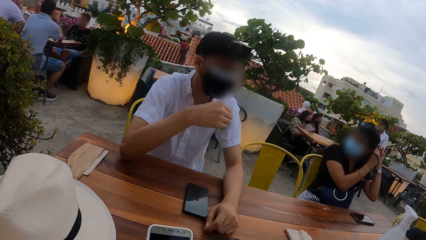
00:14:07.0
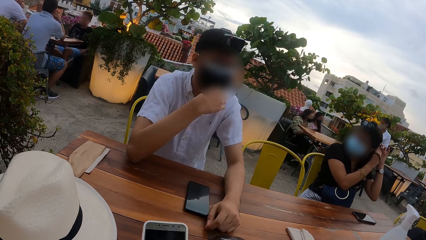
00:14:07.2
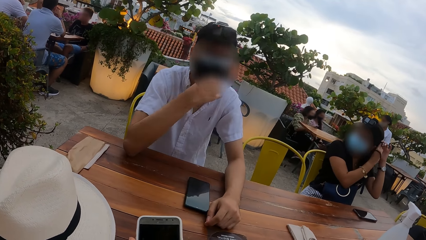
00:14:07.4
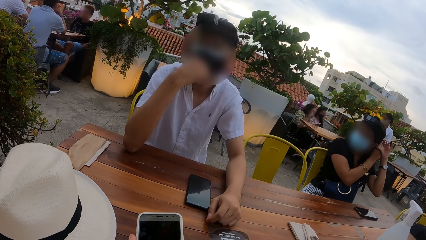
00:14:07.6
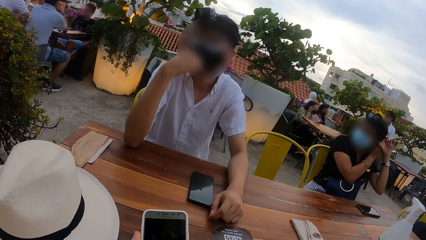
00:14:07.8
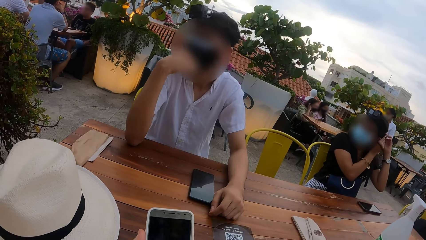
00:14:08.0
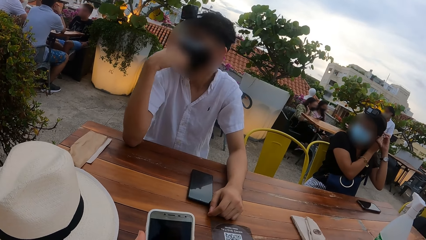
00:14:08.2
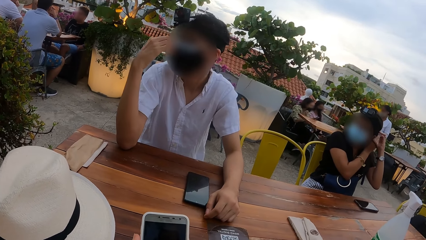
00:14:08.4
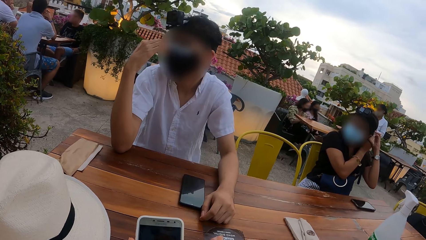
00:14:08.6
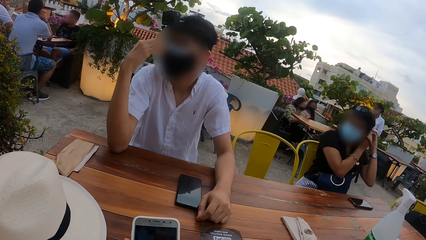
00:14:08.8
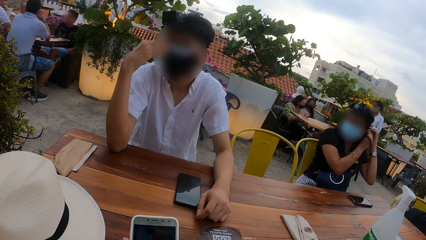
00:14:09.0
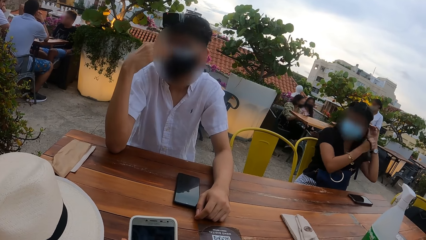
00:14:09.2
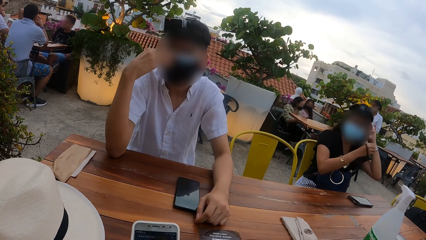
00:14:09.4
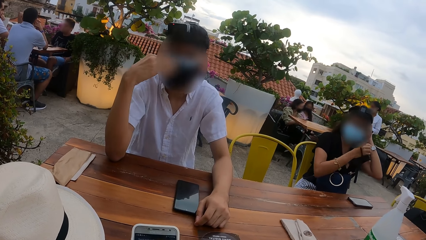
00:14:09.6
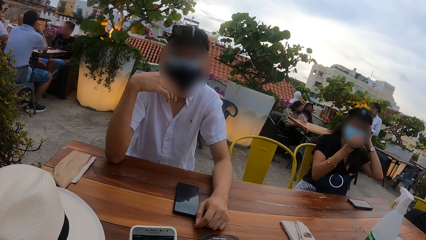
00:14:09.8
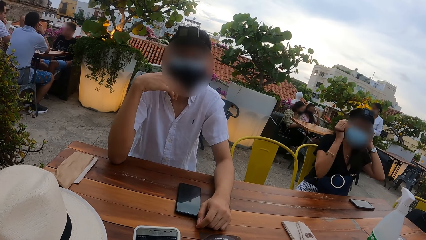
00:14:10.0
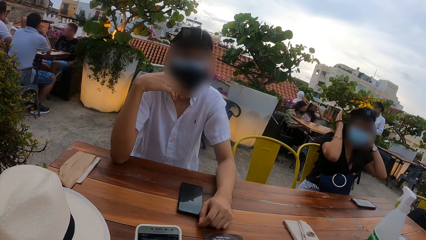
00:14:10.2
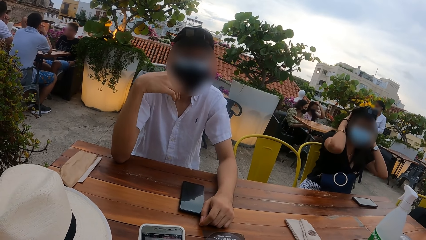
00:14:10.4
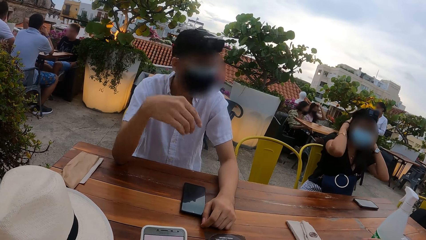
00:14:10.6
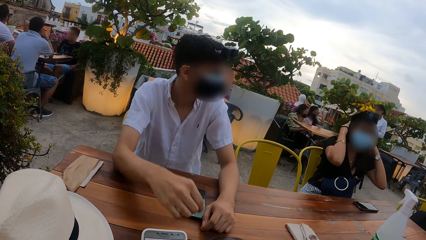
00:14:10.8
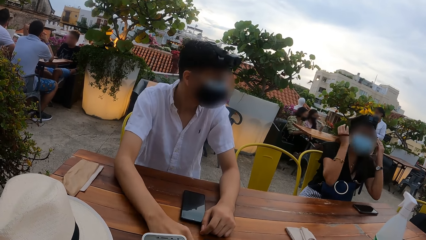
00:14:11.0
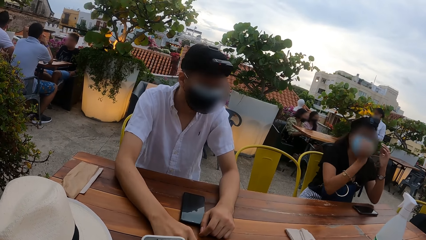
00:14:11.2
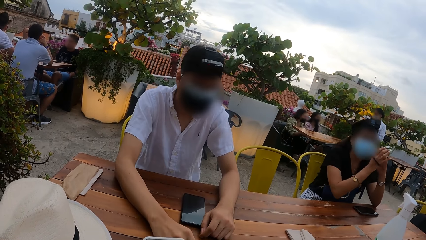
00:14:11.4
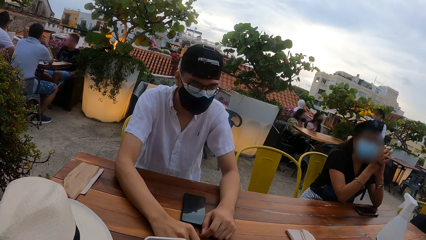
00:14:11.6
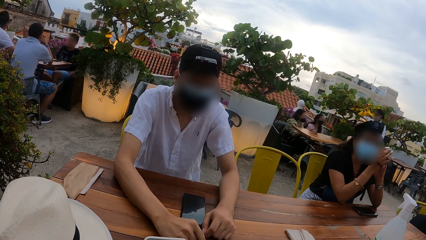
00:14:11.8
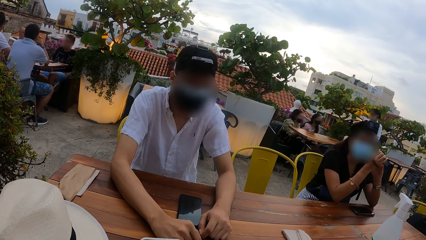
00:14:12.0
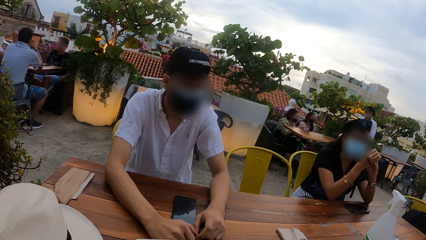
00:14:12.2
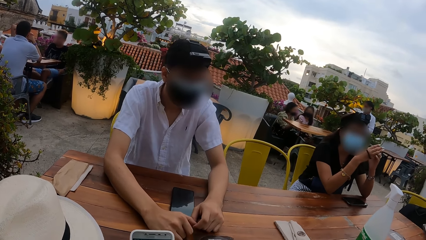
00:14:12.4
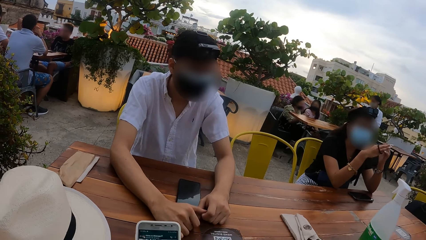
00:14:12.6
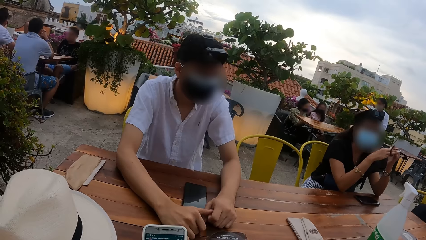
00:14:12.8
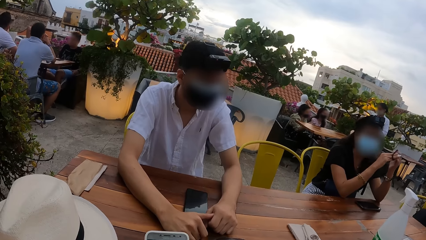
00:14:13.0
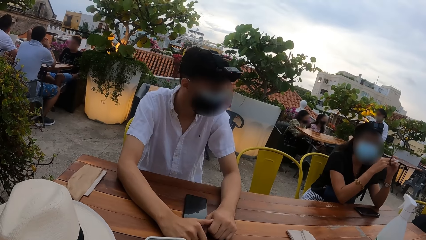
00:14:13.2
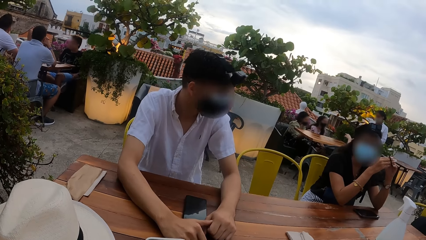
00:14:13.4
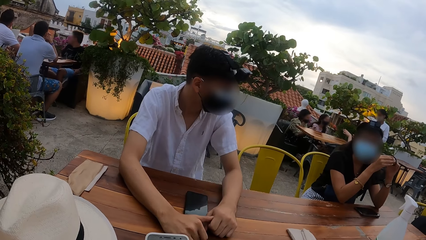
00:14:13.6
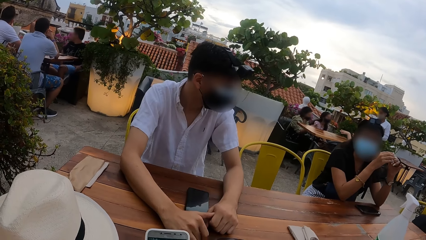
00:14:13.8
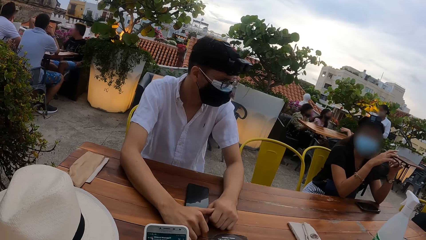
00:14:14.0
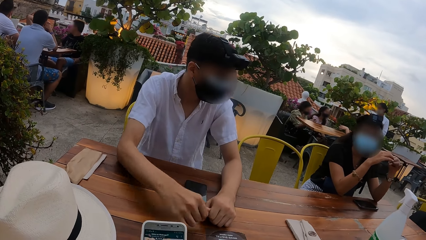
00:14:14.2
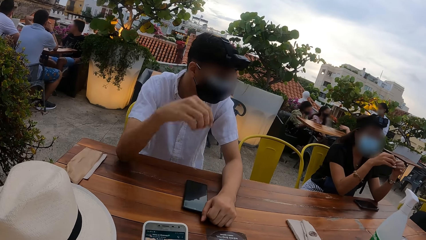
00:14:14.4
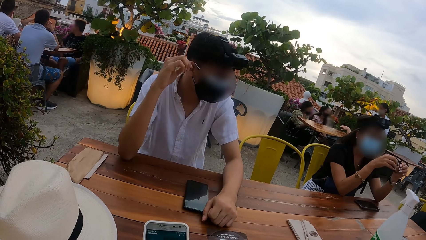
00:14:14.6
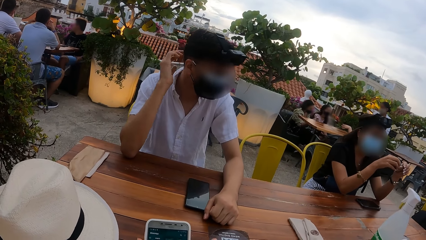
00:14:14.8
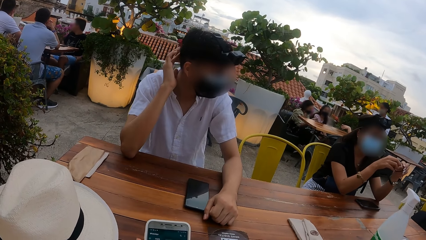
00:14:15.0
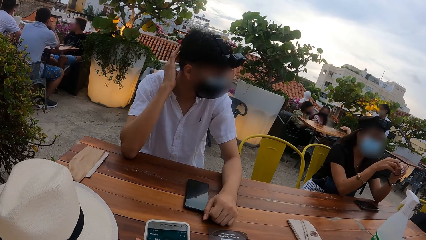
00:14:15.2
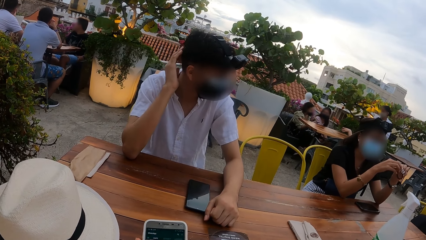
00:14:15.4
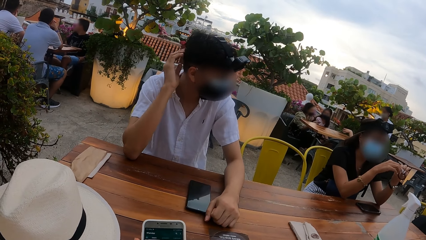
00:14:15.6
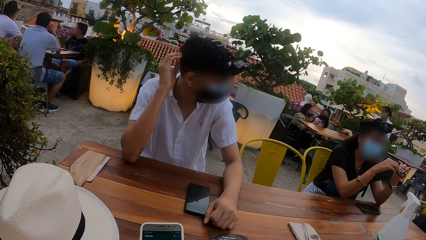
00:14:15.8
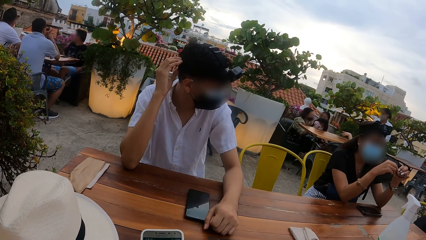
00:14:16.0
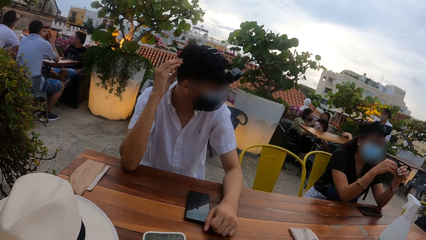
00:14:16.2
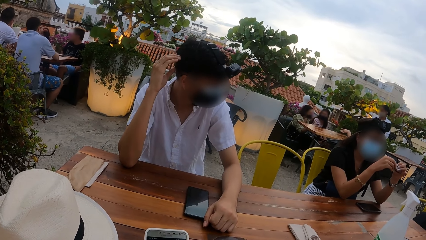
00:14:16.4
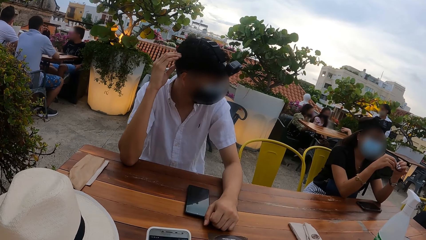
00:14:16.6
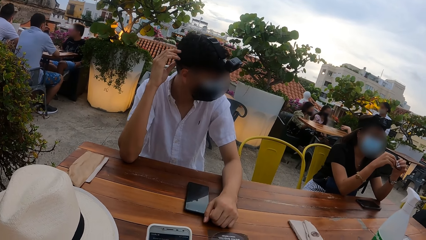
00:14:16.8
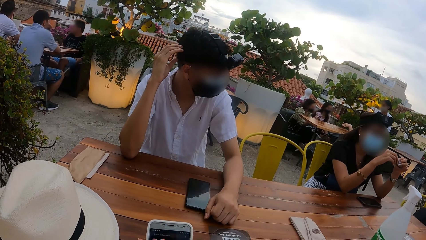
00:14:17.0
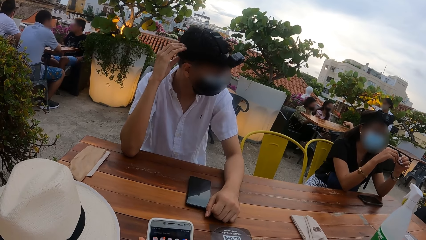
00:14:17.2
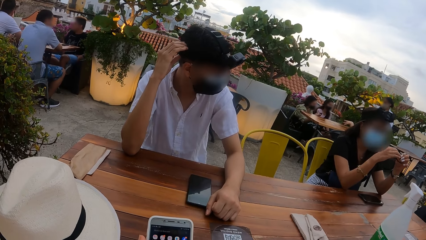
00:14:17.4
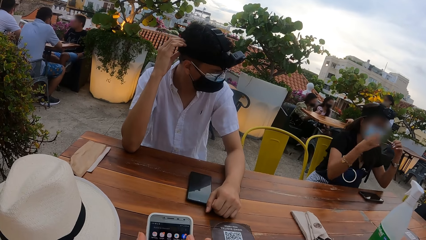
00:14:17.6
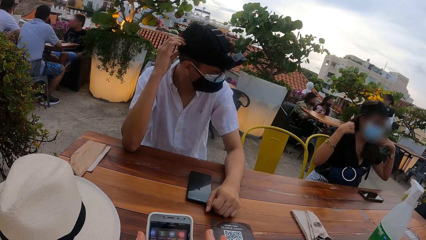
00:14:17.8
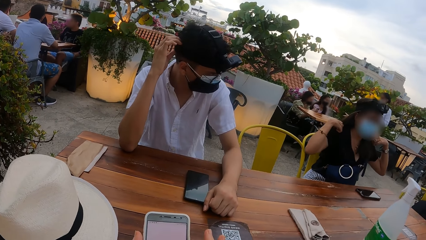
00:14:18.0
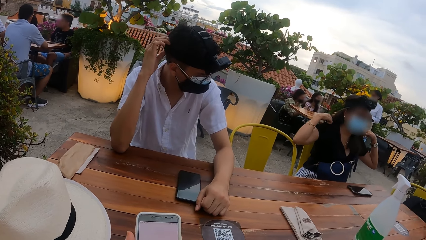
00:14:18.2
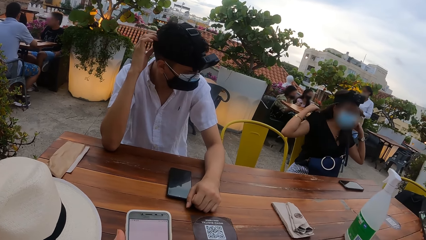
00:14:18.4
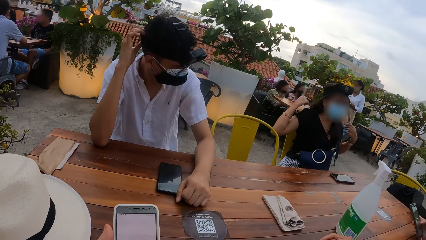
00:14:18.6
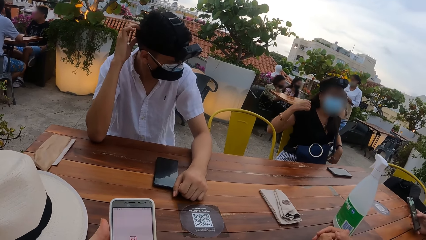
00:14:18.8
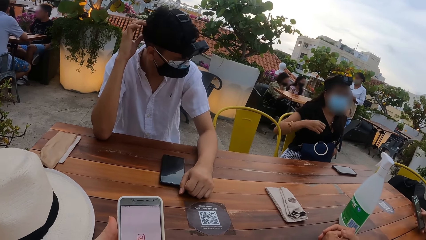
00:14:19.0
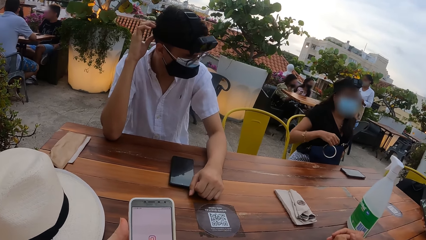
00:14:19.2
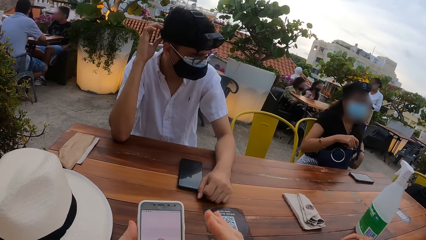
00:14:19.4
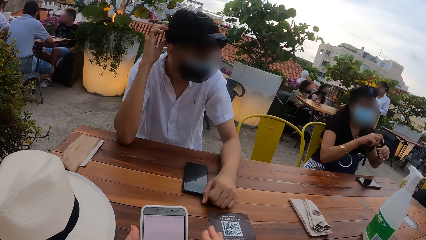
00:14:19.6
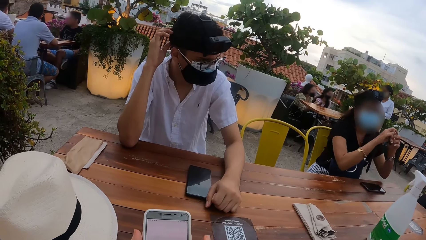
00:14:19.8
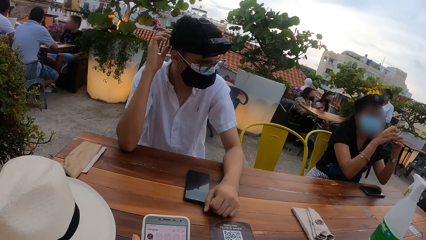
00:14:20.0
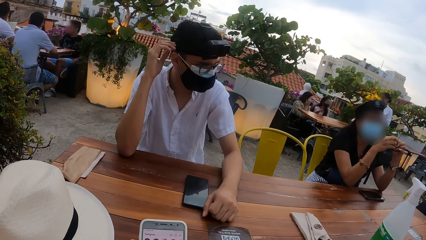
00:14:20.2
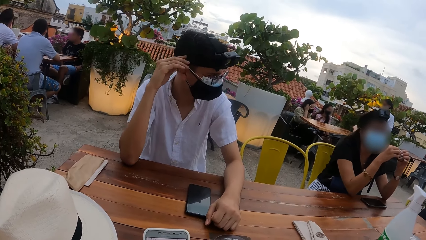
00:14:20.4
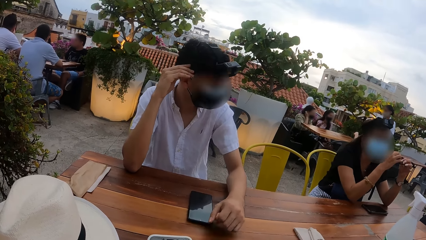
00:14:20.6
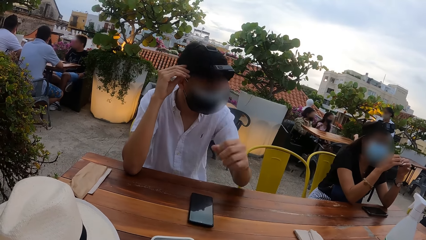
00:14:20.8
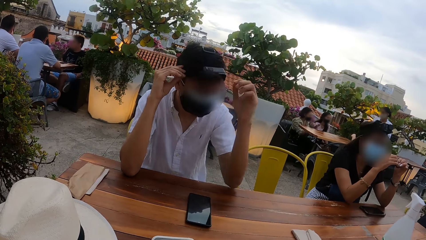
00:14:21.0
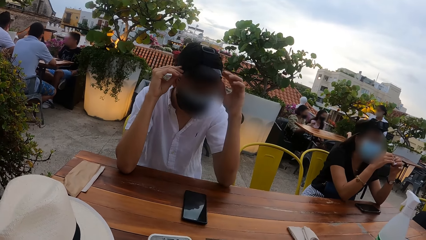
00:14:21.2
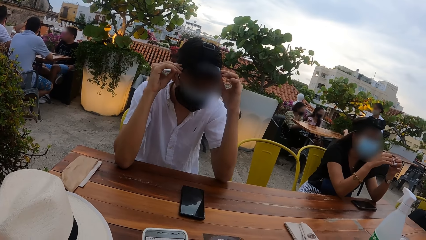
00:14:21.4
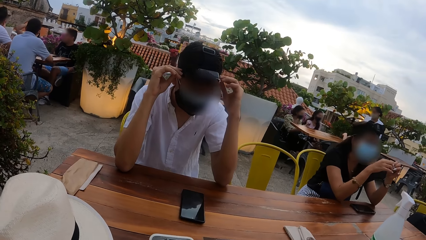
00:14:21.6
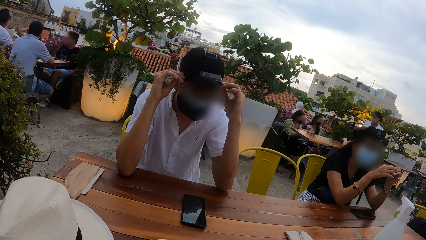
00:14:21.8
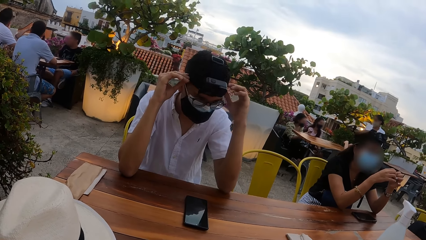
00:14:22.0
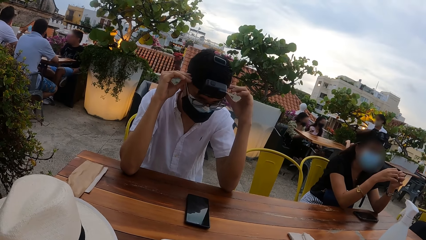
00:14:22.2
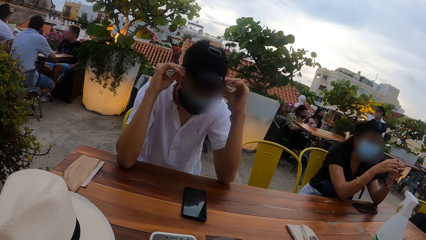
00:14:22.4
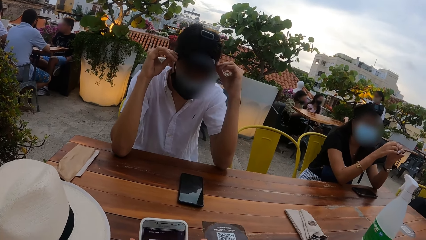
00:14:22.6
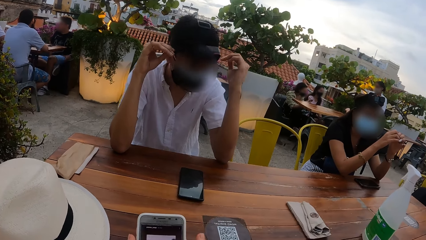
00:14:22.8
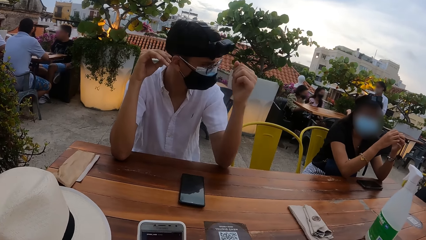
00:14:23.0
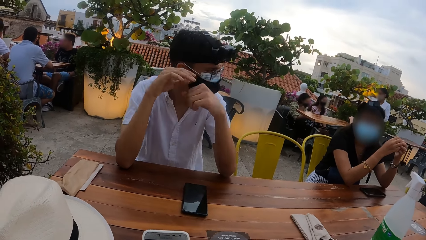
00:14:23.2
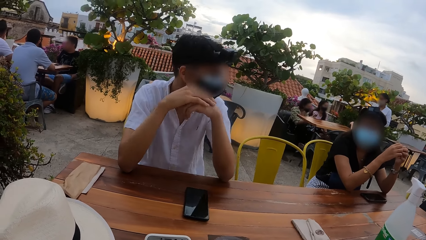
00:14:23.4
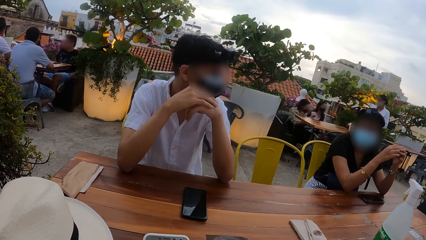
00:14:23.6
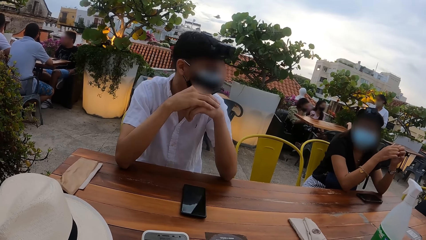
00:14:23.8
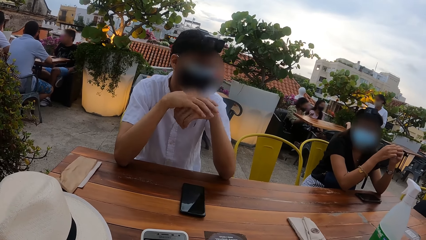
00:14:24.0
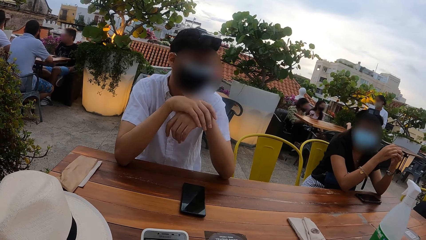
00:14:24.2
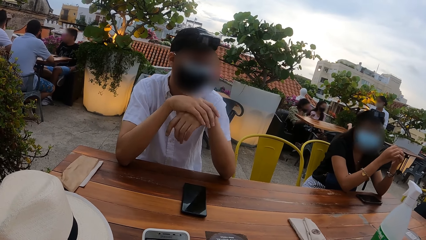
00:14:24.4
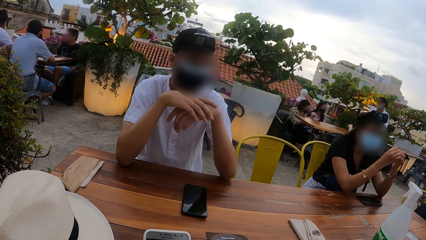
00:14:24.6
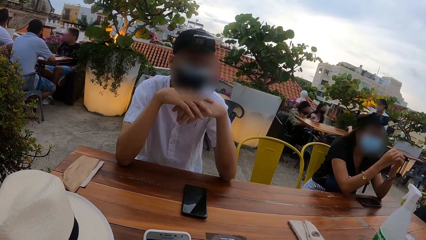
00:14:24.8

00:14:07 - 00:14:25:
The man adjusts a nose mask on his face with his right hand. The man places his right hand on the table. The woman places her elbows on the table. The woman removes the hair band in her right hand with her left hand. The woman holds the hair band with both hands. The man adjusts the head camera on his head with his right hand. The woman adjusts her cloth with both hands. The other man presses the phone with his right hand. The woman holds the hair band with both hands and places her elbows on the table. The first man adjusts the head camera on his head with his hands and touches his left hand with his right hand.
